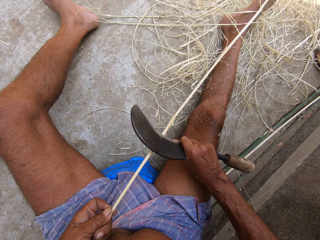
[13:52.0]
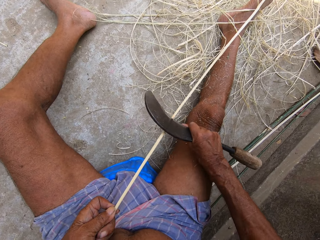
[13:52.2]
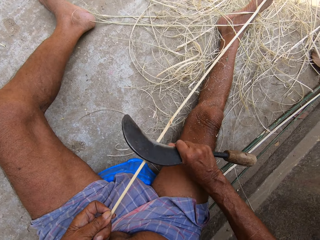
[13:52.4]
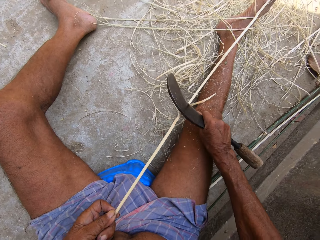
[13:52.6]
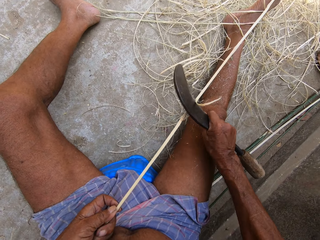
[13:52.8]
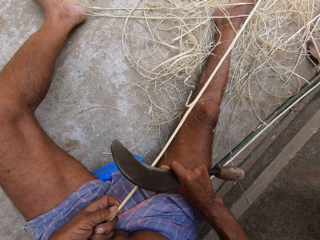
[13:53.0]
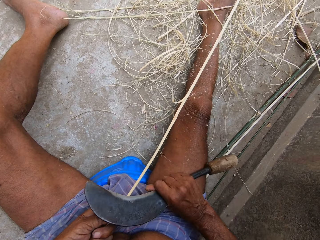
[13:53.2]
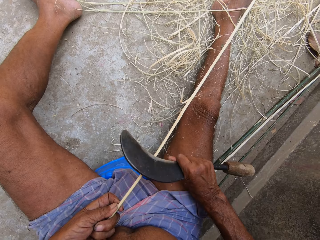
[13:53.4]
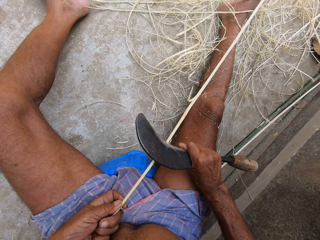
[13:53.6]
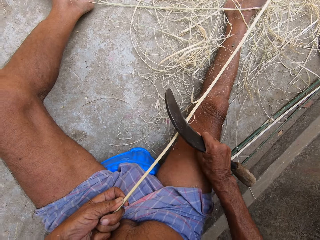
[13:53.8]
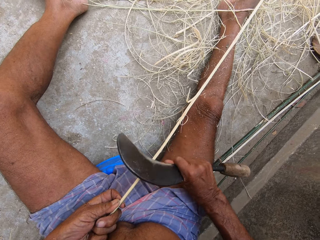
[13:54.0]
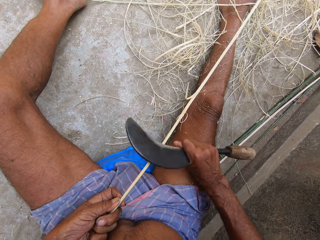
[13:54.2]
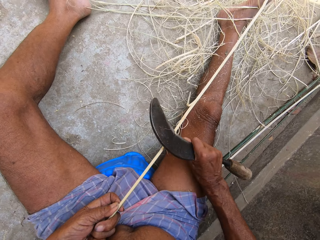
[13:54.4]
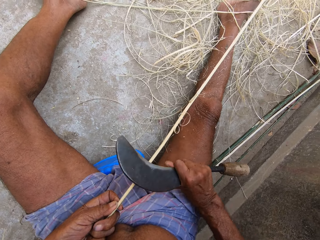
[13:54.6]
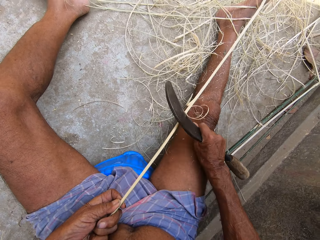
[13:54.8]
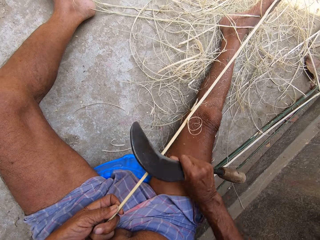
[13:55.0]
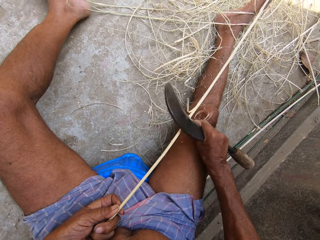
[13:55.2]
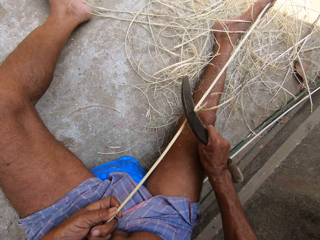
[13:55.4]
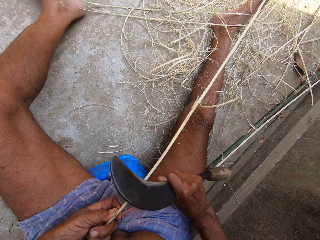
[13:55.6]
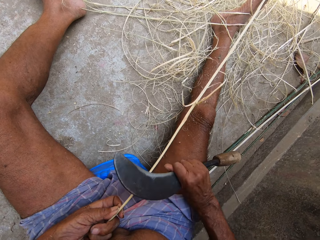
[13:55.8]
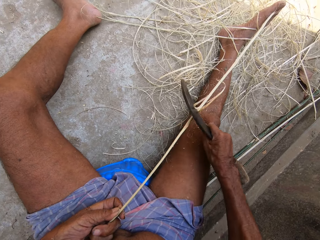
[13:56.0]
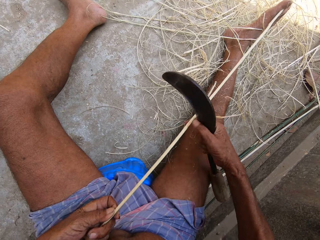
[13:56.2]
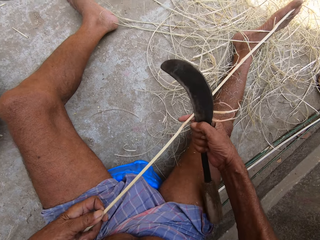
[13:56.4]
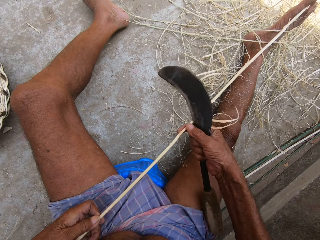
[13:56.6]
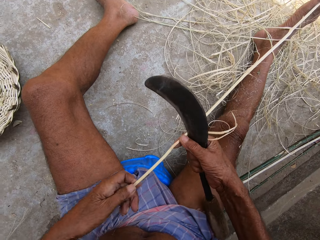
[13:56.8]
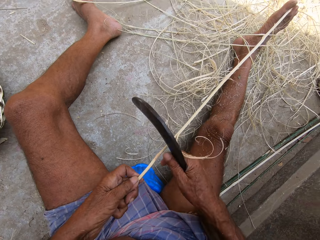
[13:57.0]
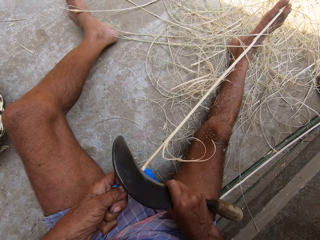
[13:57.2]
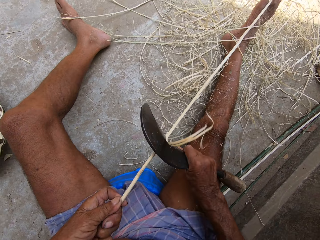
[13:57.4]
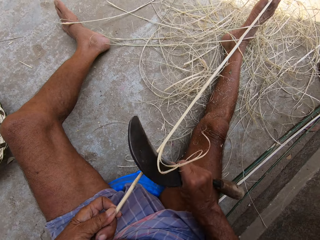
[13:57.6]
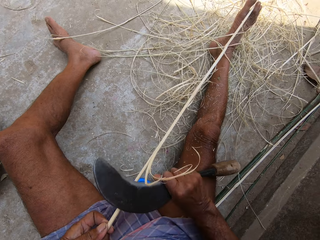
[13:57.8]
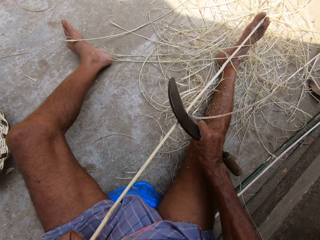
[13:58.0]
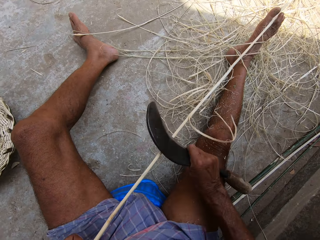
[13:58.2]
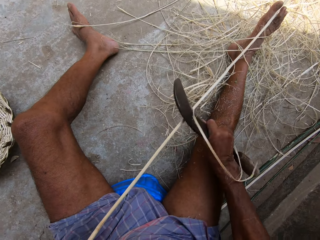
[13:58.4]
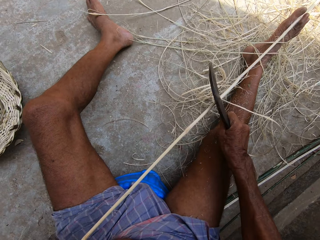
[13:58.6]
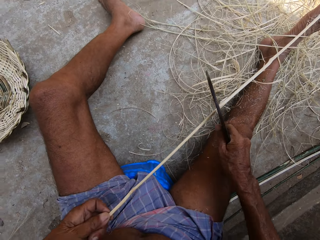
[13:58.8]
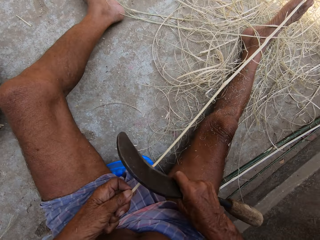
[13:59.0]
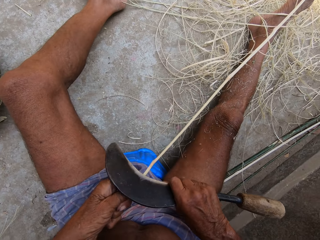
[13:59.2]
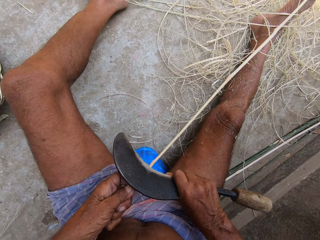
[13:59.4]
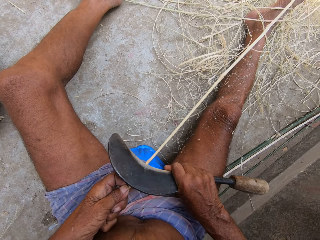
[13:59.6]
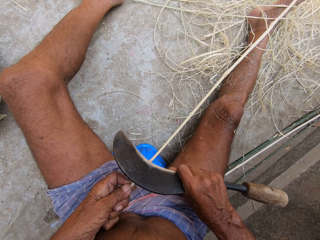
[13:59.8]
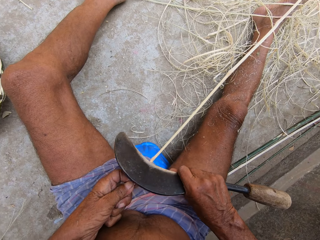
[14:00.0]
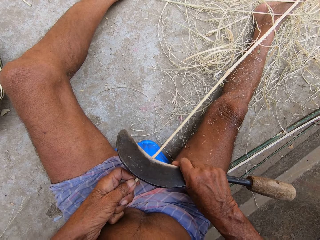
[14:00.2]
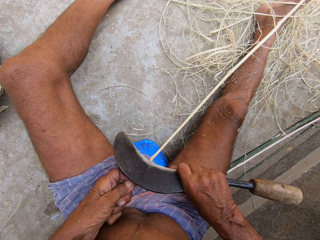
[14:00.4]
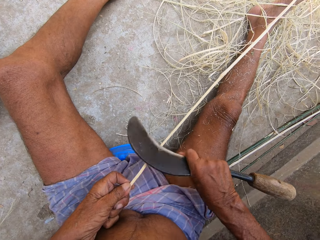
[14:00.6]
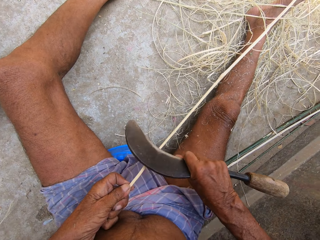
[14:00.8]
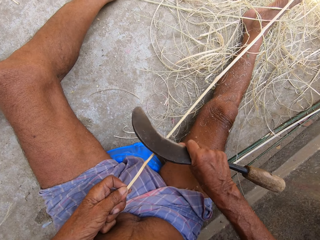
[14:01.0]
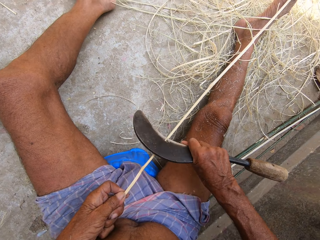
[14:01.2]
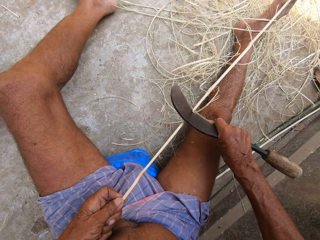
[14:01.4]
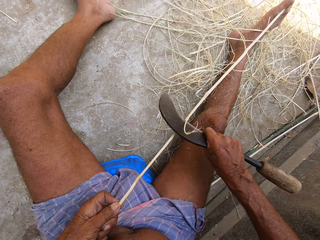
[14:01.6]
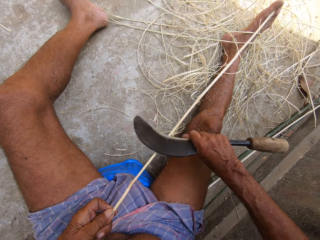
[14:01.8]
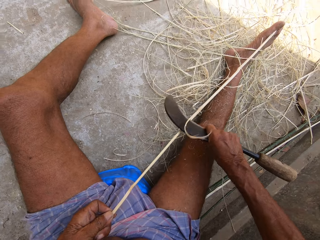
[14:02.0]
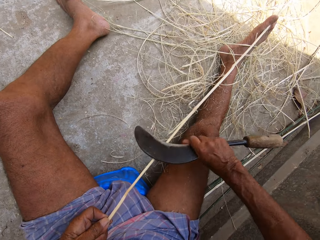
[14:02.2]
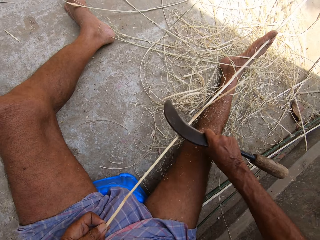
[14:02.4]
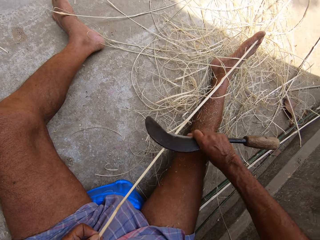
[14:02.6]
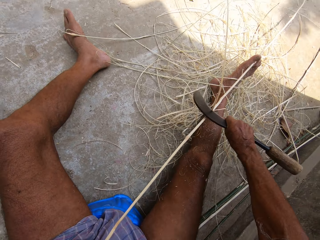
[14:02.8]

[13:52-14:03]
The camera wearer holds the bamboo stick with both hands. He slides his left hand down the bamboo stick. He moves his hands forward. He peels the bamboo stick with the hand sickle in his right hand. He makes the stick. He slides his left hand down the bamboo stick.

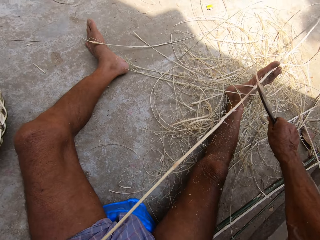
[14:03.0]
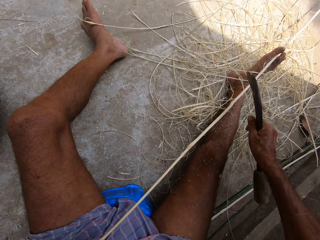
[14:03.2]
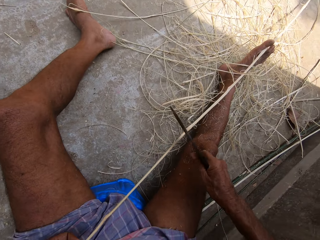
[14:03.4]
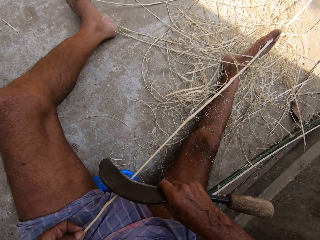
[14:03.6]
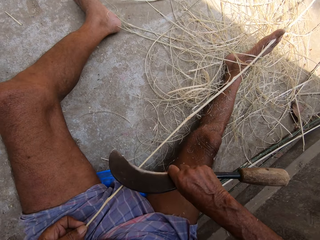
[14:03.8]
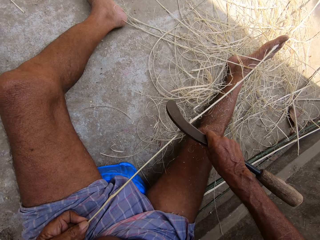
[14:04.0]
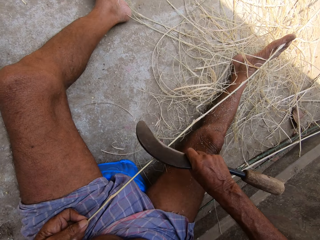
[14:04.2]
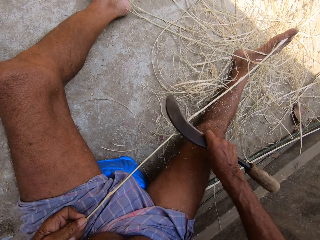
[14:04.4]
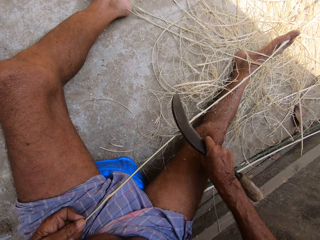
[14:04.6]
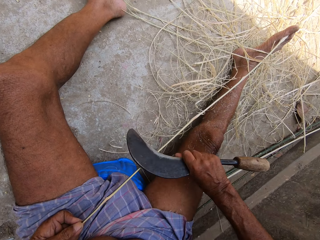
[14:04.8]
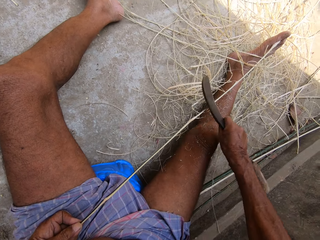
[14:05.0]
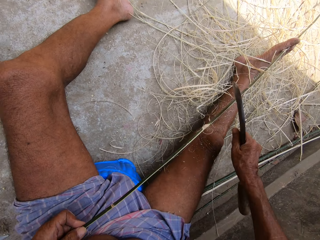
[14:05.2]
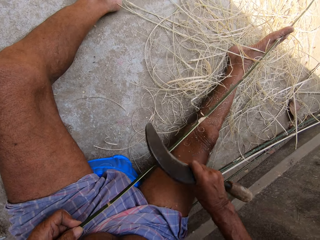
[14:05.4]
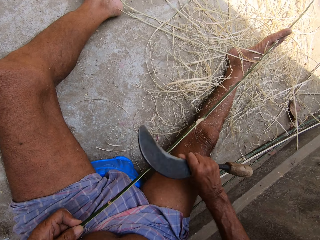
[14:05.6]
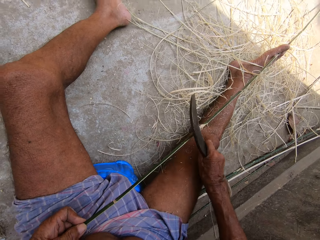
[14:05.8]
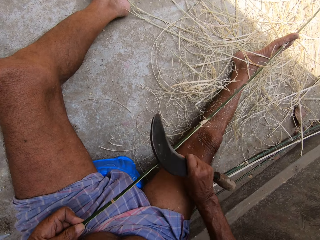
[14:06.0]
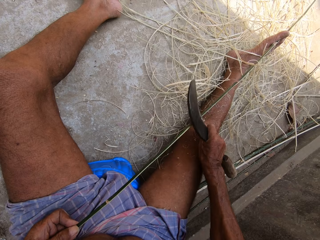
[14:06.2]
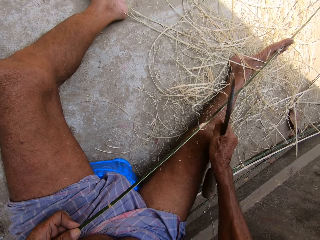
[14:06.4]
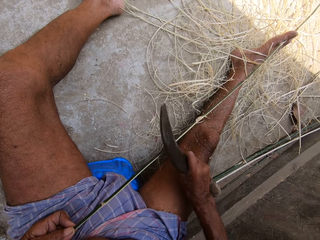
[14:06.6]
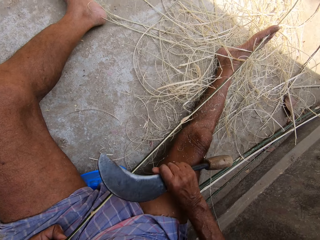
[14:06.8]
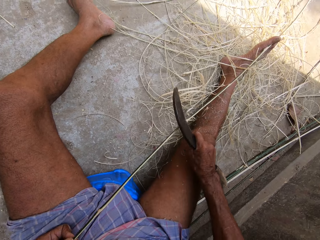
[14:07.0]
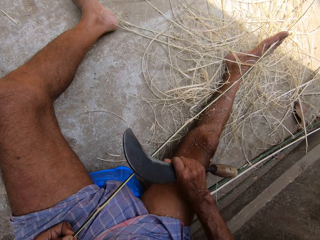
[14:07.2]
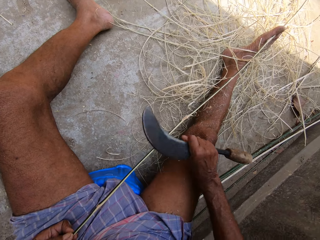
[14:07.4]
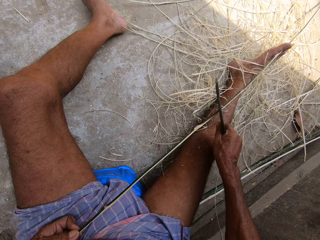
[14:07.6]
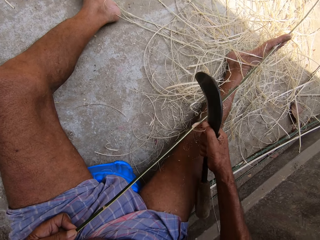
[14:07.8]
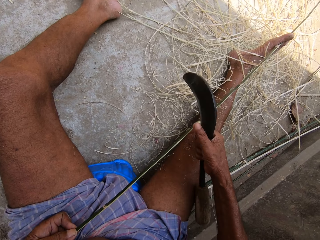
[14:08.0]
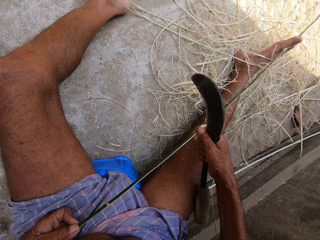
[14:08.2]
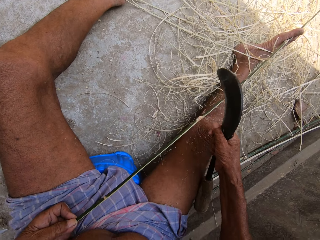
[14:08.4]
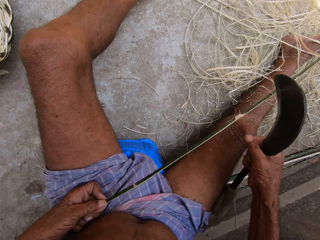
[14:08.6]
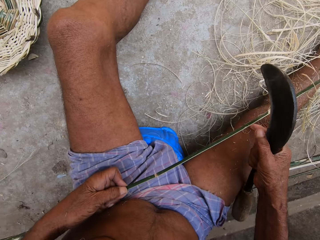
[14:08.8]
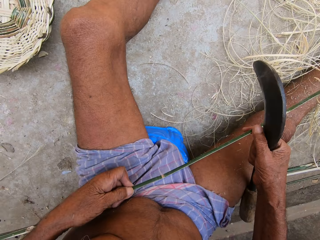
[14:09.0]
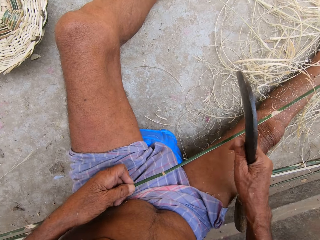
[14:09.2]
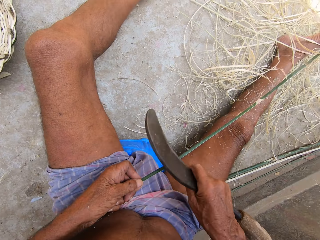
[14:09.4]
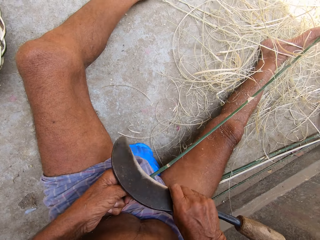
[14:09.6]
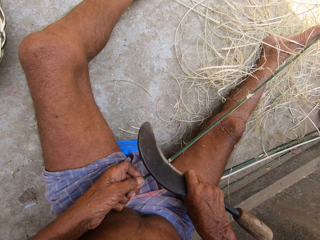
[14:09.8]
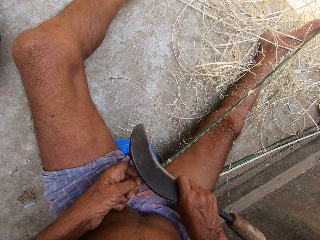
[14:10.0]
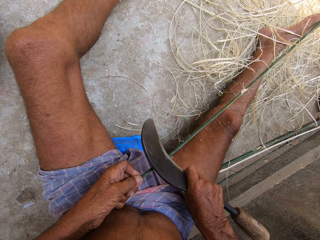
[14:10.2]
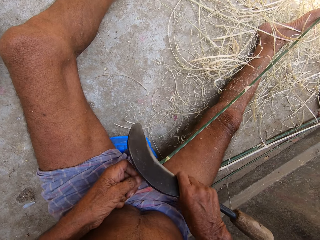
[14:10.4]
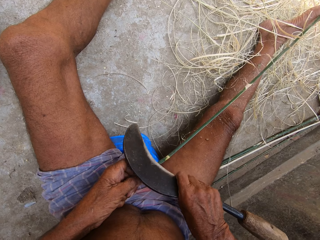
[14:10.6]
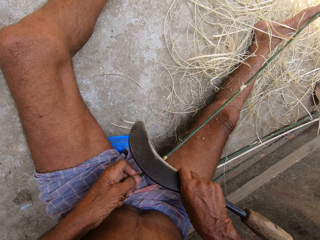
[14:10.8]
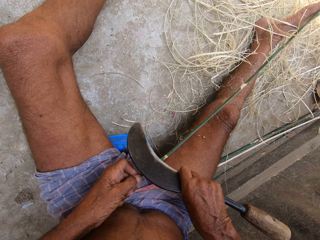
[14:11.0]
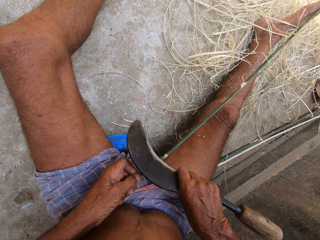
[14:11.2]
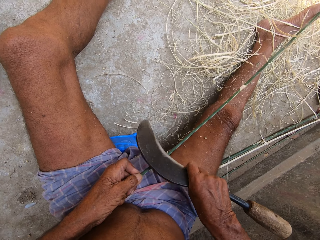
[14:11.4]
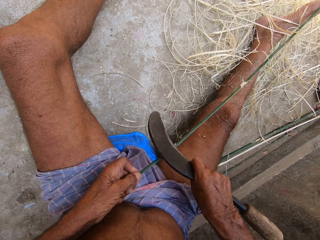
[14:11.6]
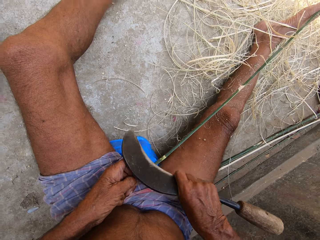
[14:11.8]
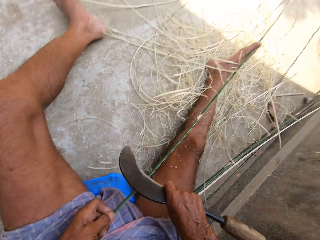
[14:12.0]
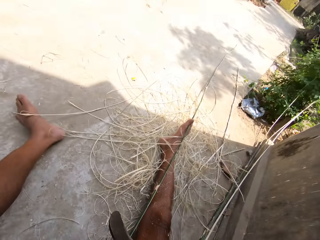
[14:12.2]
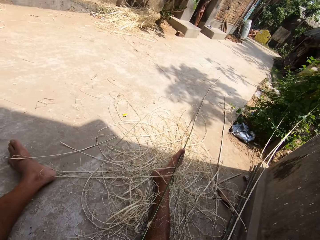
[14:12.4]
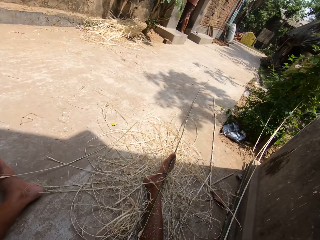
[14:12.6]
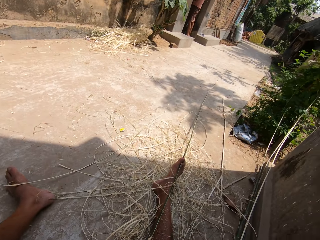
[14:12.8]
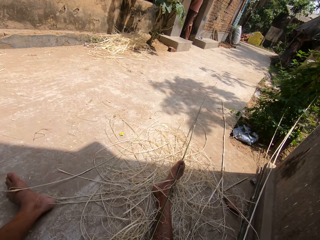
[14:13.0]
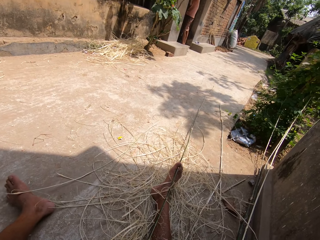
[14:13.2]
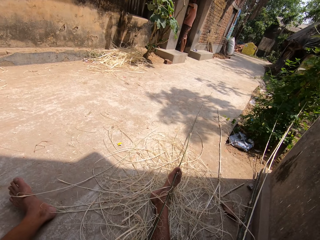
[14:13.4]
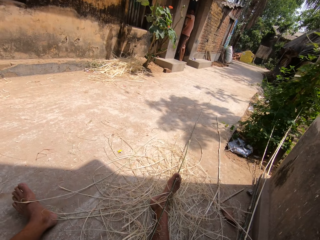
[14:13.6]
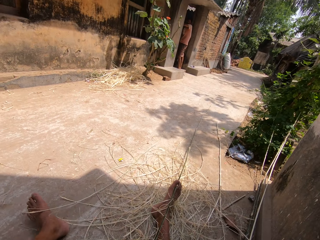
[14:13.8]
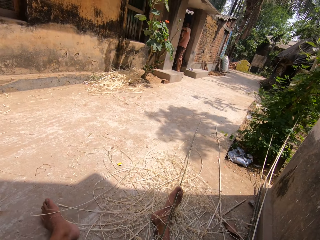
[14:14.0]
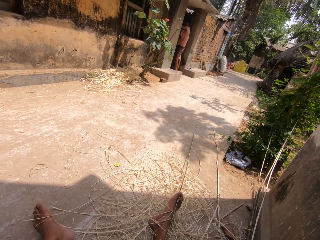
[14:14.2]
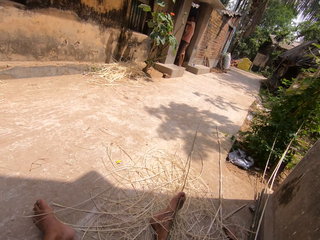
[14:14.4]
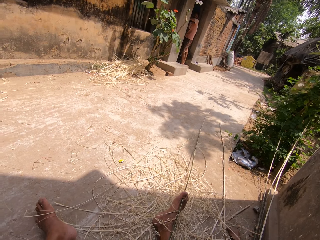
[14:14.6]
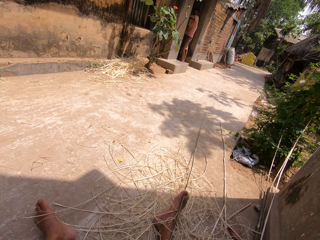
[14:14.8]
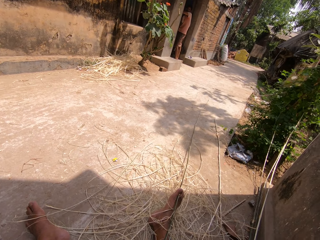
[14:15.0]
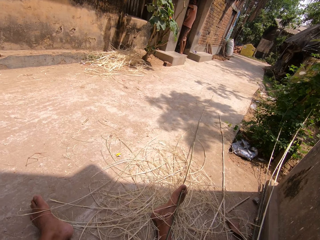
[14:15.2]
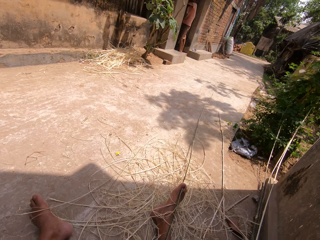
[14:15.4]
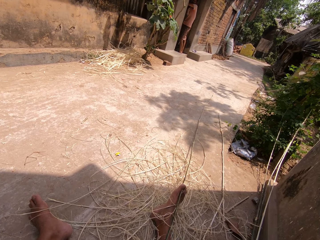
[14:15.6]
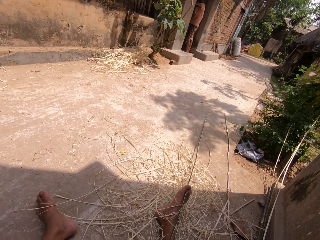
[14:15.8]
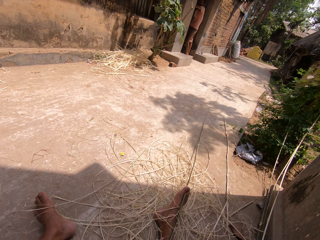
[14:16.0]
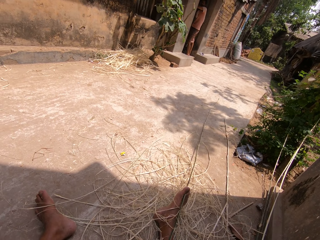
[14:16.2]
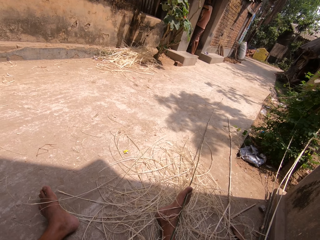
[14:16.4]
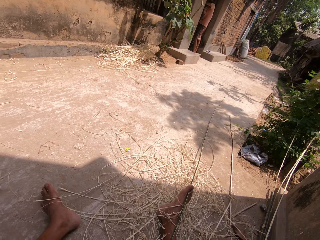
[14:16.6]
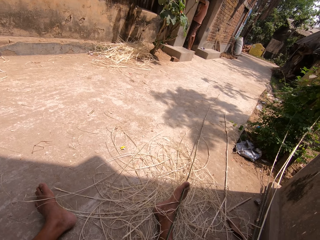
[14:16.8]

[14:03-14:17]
The camera wearer turns the bamboo stick with his left hand. He pulls a splinter from the bamboo stick with his right hand. A man converses with the camera wearer. The camera wearer turns the bamboo stick with his left hand. He peels the bamboo stick with the hand sickle in his right hand. He stops working.
